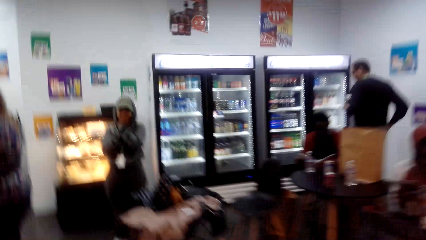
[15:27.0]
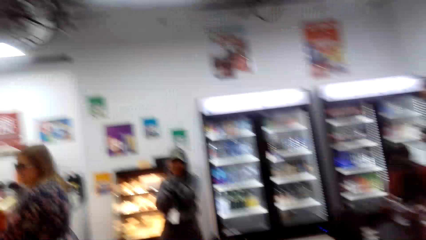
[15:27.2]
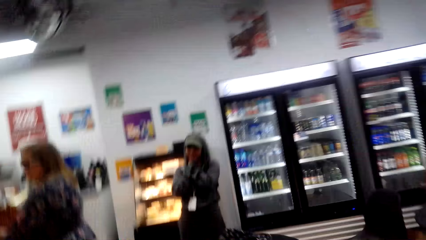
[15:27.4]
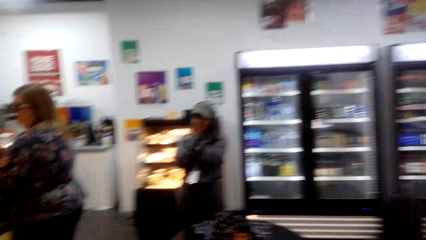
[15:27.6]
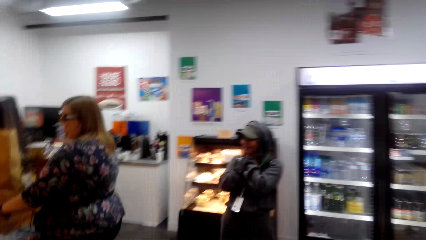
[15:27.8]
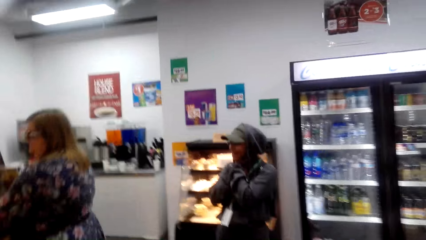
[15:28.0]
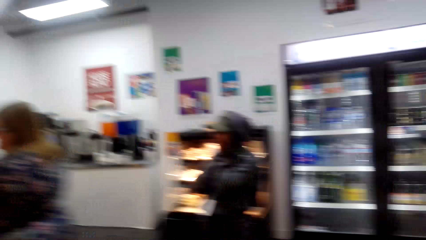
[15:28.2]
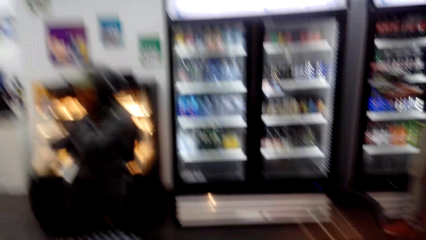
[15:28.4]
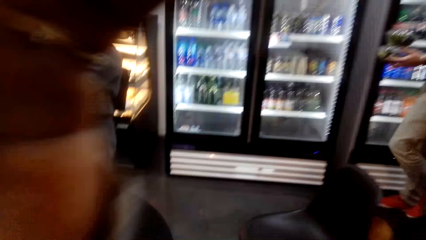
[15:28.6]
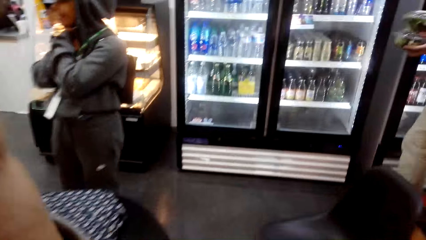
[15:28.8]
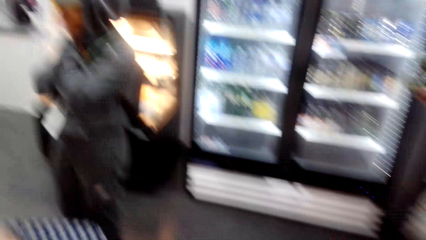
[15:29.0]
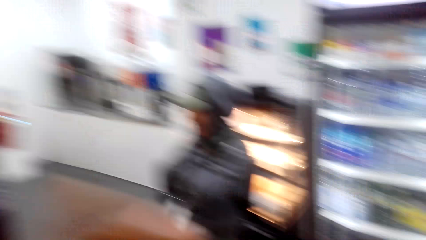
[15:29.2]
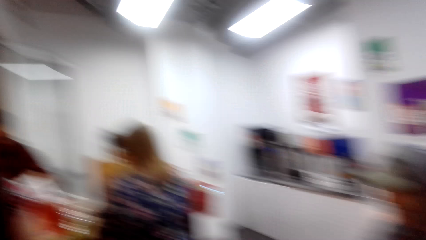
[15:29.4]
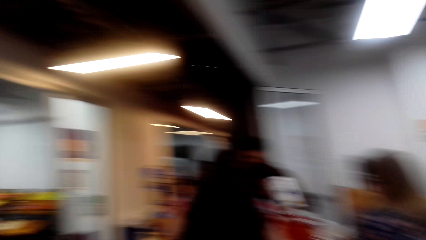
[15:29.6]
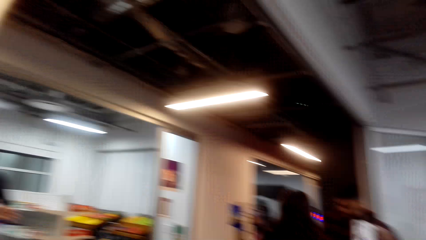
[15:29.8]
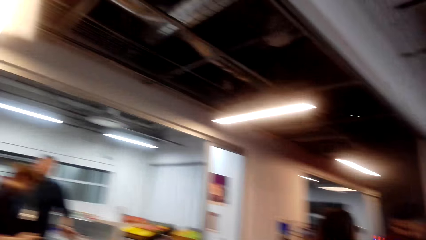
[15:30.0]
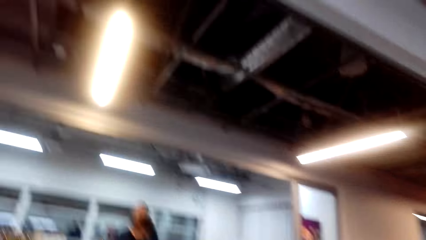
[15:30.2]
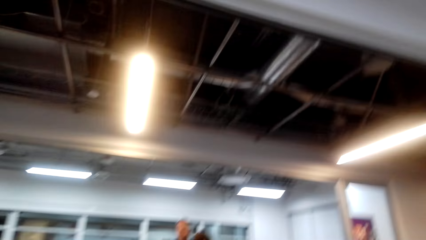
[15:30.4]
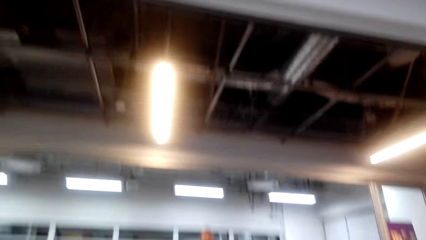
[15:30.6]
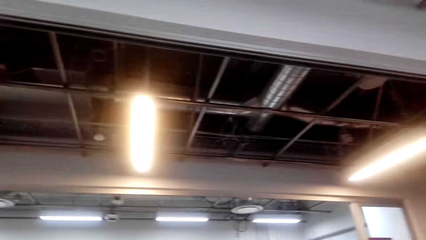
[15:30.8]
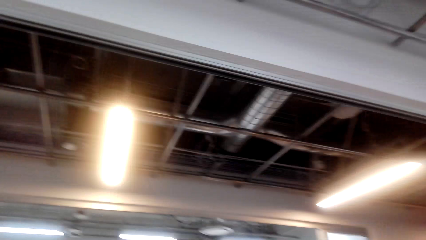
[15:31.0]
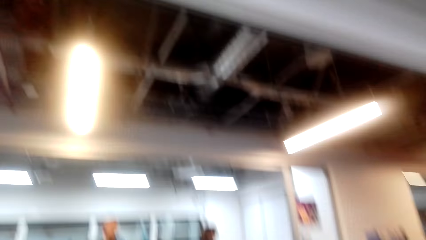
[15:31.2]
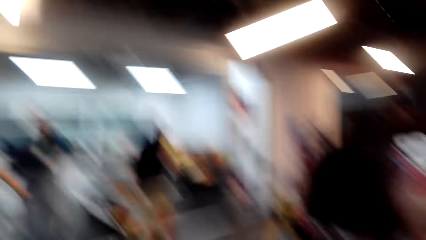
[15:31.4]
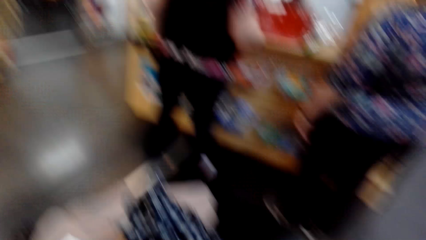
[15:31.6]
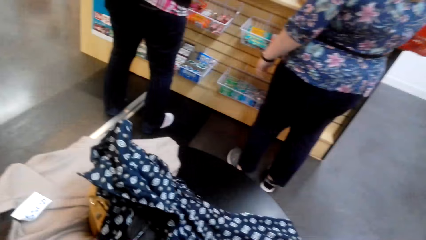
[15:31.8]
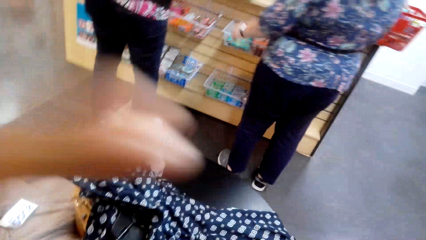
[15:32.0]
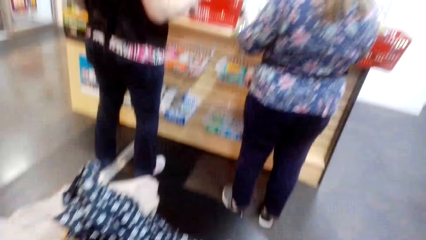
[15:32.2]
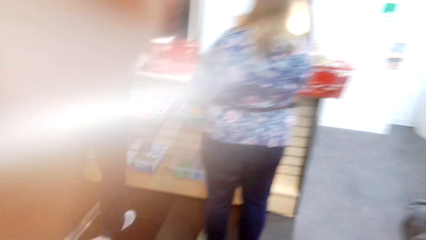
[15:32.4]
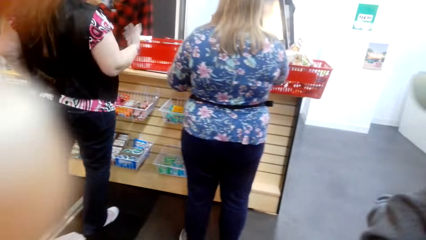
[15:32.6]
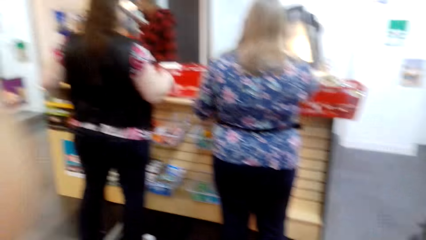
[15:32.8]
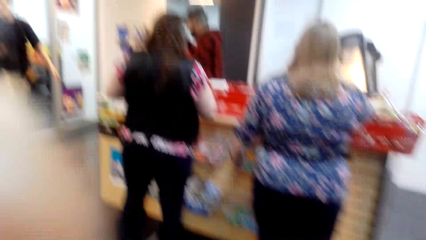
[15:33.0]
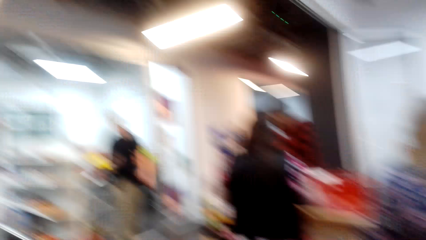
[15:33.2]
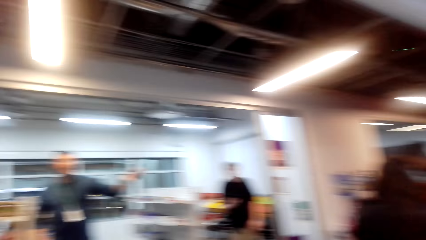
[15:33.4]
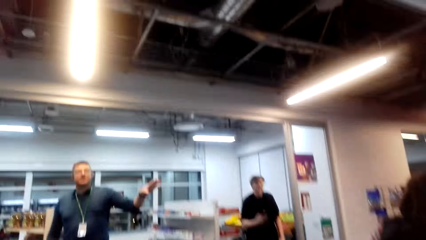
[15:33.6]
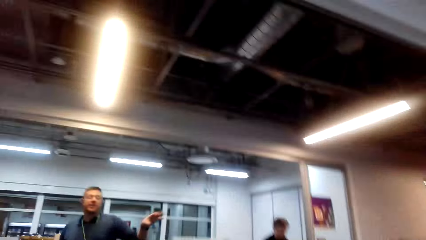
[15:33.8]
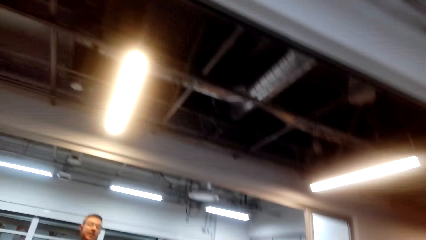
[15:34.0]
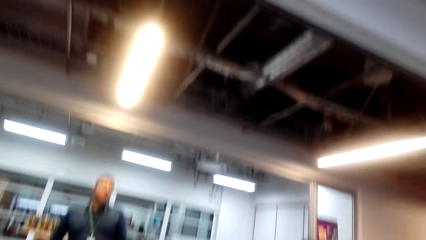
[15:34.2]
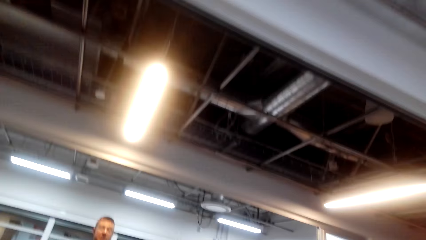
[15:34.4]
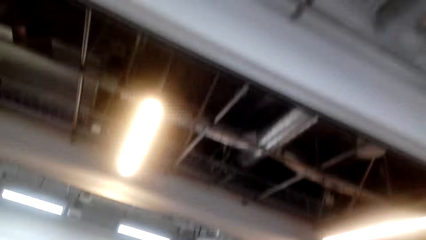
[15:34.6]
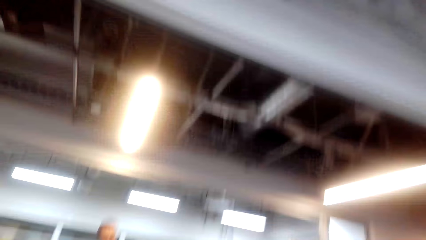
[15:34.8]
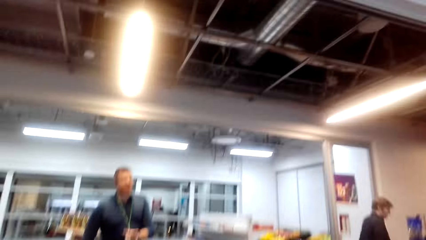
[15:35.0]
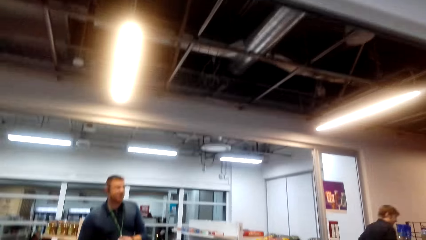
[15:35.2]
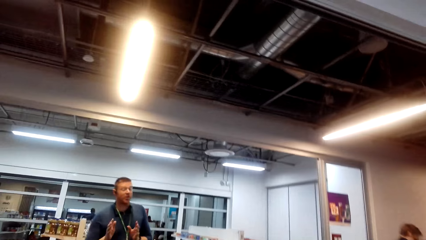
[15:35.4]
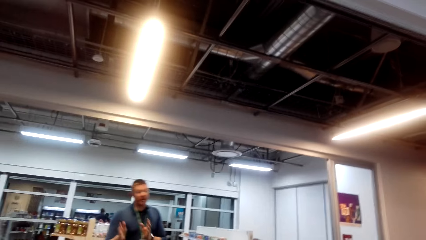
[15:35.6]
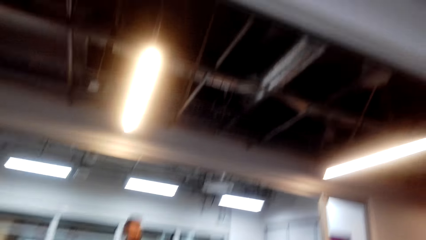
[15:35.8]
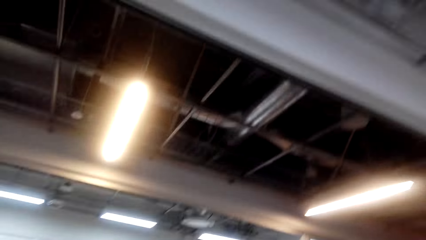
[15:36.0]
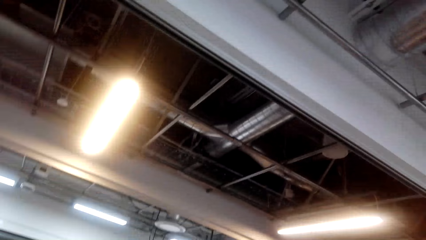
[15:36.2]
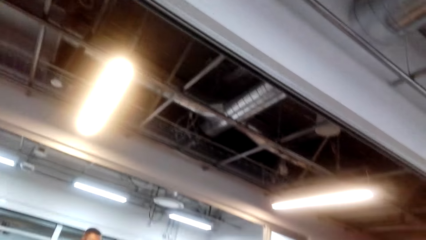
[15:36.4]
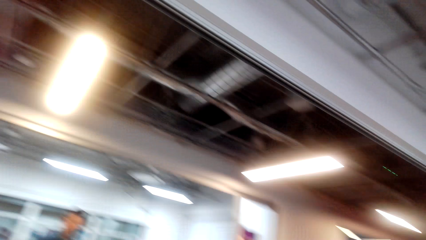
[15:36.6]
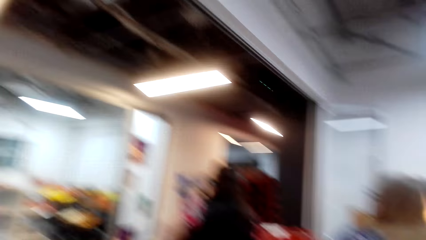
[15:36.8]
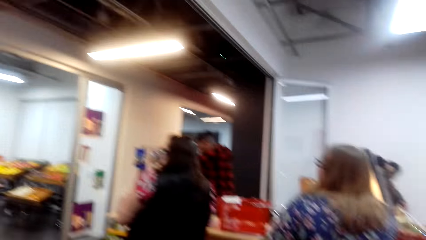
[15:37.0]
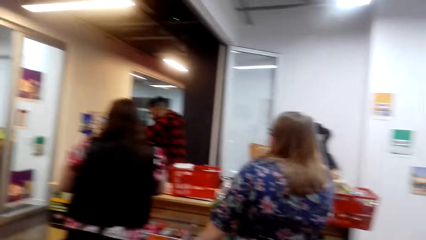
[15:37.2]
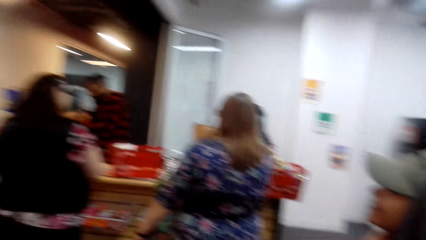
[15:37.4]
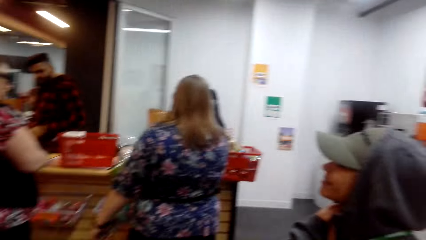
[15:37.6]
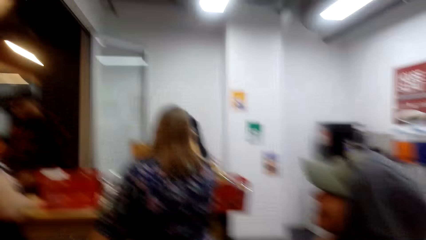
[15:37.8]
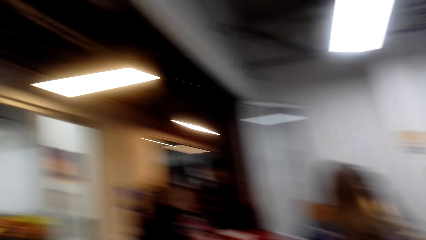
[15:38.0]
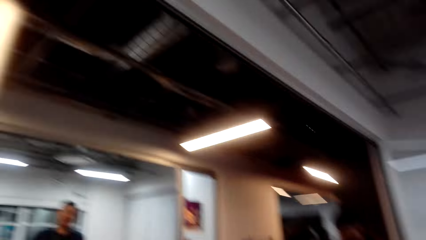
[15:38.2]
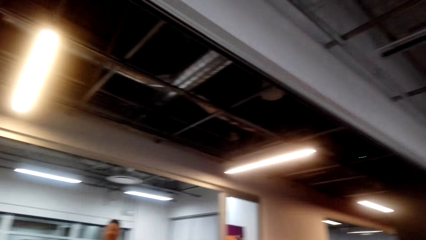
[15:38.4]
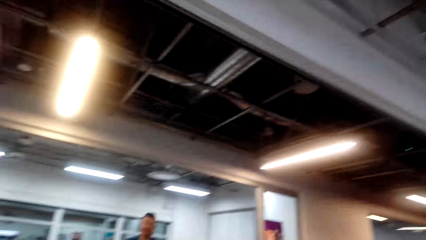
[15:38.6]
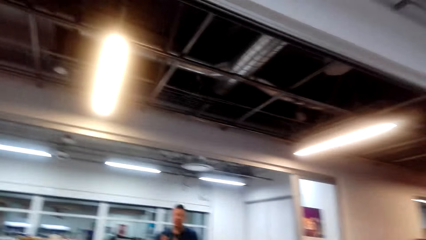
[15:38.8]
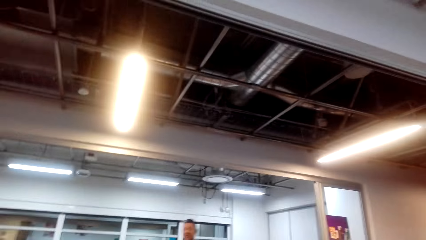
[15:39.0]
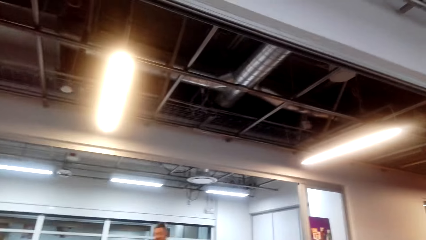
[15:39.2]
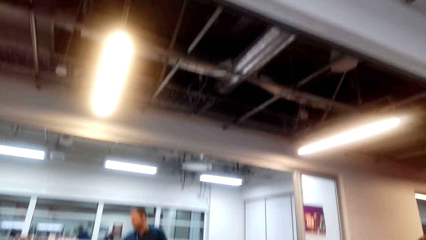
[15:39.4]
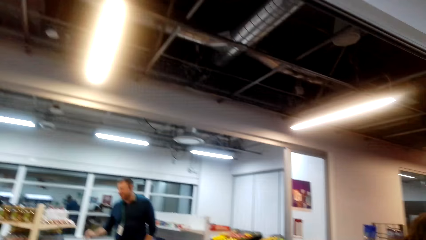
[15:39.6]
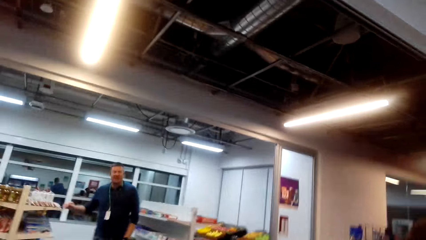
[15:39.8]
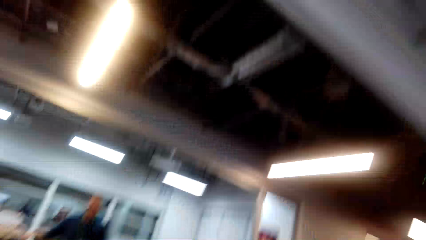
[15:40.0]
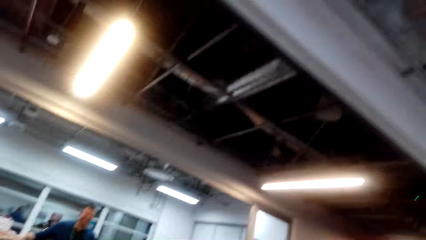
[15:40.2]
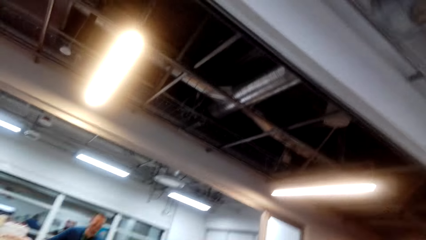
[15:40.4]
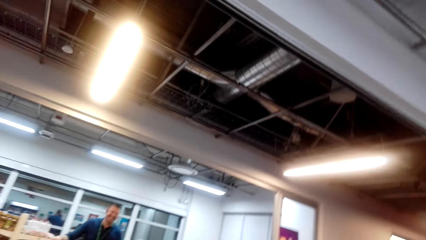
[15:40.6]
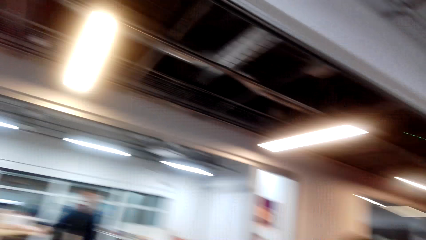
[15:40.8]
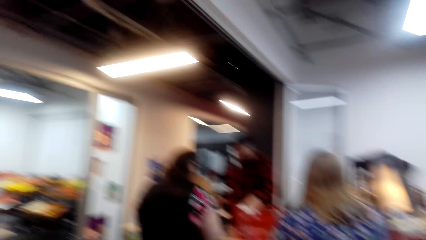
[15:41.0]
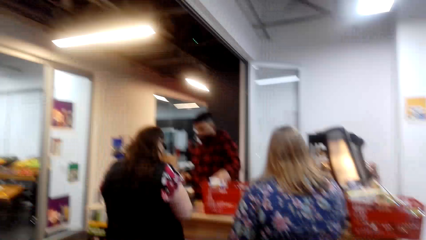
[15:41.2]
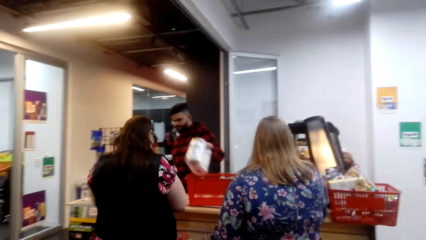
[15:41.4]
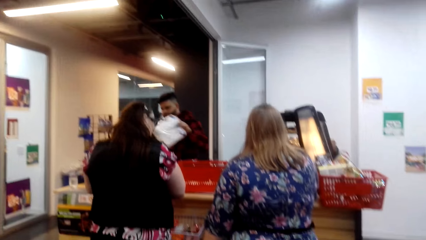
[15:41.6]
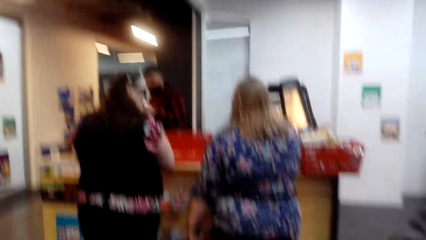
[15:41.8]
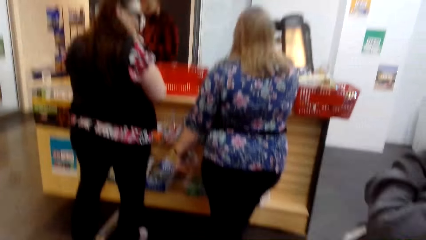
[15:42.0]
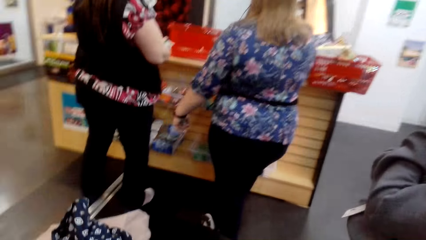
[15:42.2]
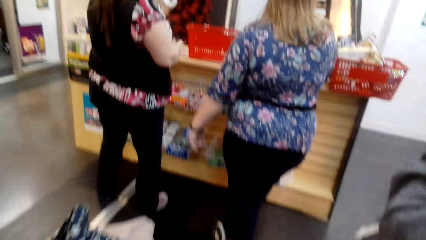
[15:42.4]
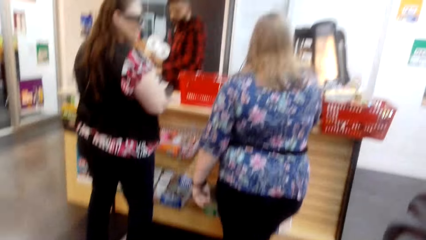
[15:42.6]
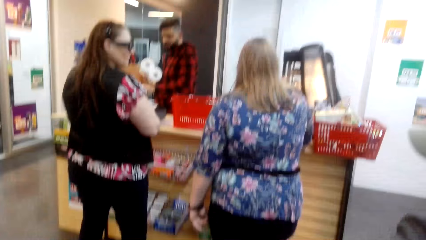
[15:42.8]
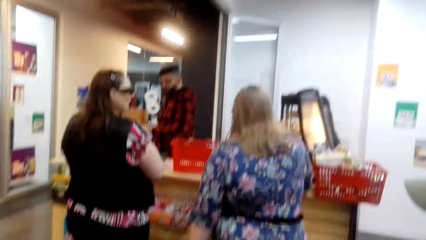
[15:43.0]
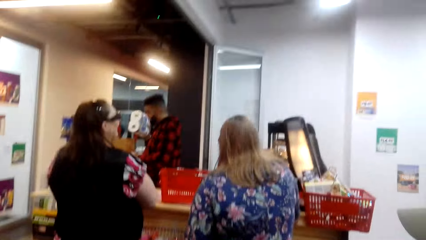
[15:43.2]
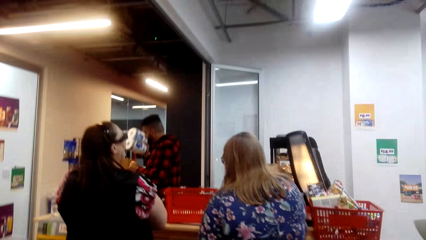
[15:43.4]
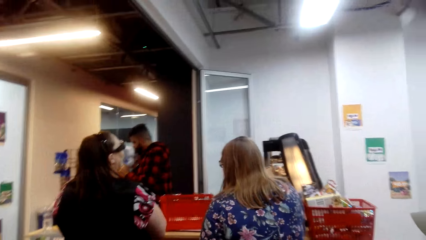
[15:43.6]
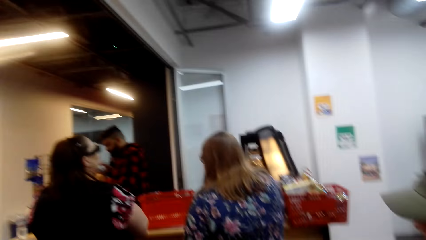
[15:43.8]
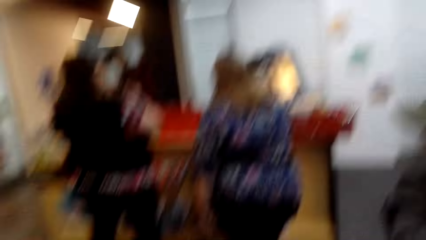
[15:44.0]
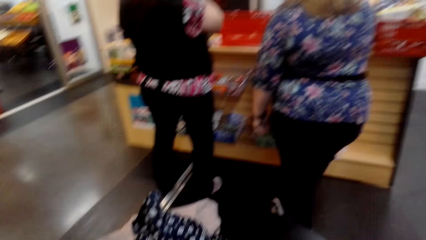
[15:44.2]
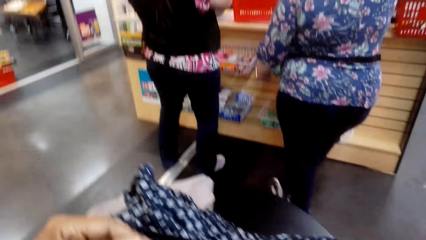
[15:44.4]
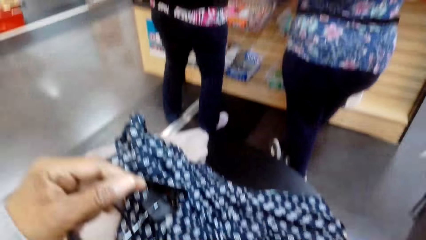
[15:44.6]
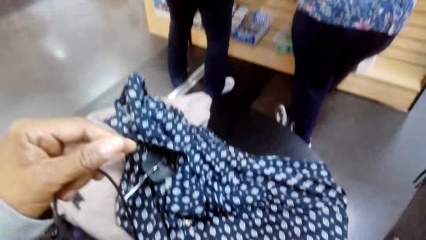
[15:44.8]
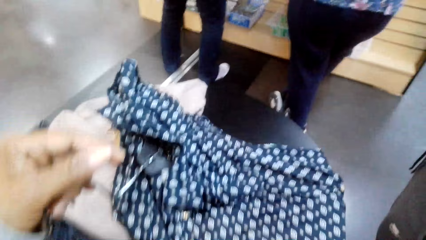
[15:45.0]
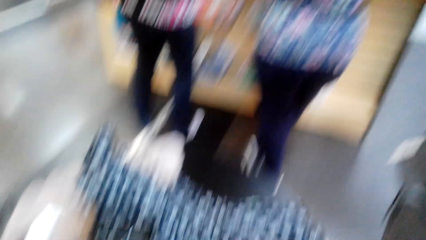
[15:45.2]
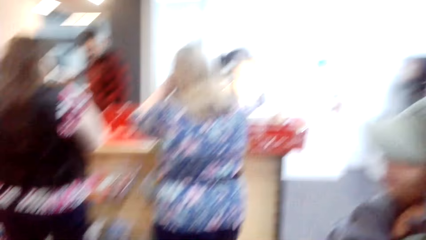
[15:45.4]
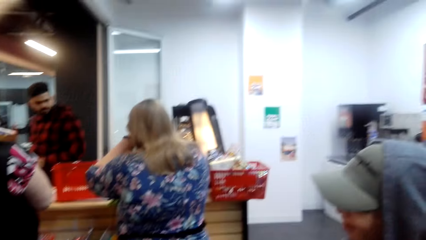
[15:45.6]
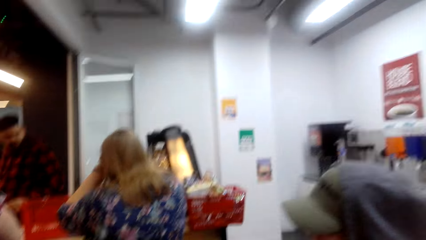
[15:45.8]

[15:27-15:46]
The camera wearer talks to a person. He holds the camera. The person talks to the camera wearer. The camera wearer talks to the person. He laughs at the person. He looks at a cashier. The cashier picks an item from the shopping basket. The camera wearer moves his body.
